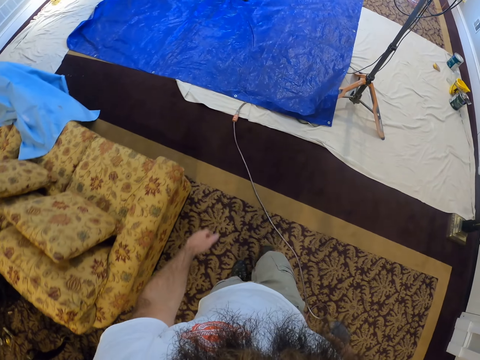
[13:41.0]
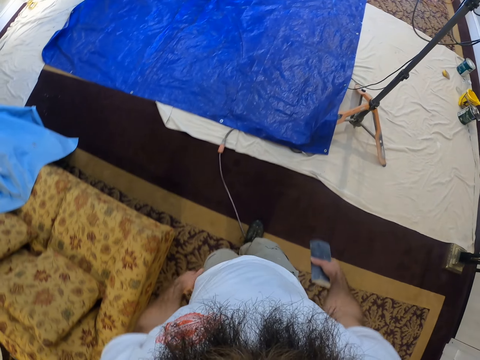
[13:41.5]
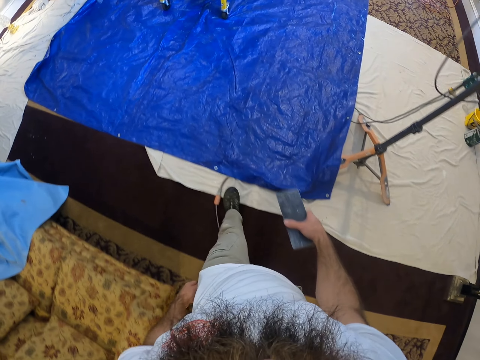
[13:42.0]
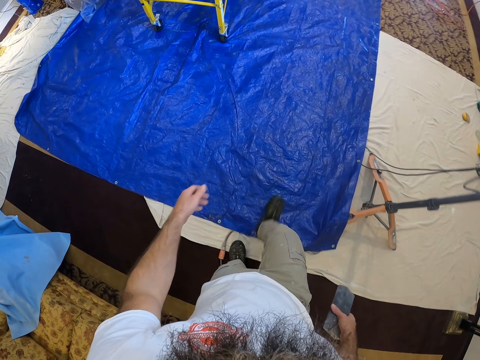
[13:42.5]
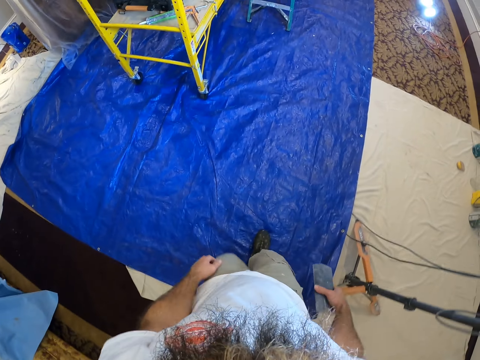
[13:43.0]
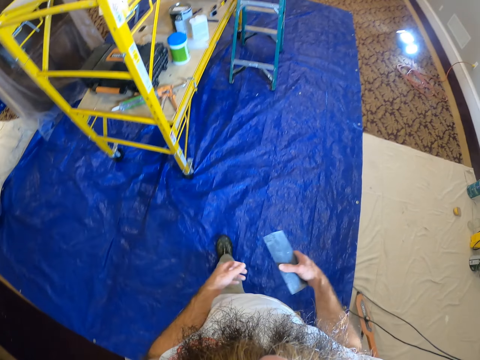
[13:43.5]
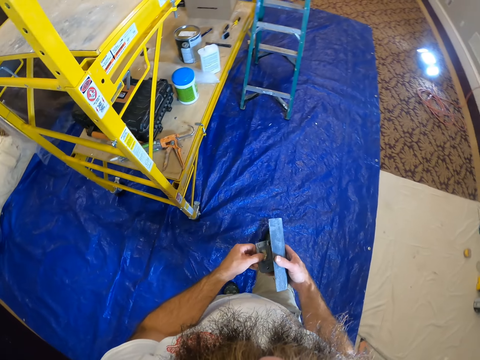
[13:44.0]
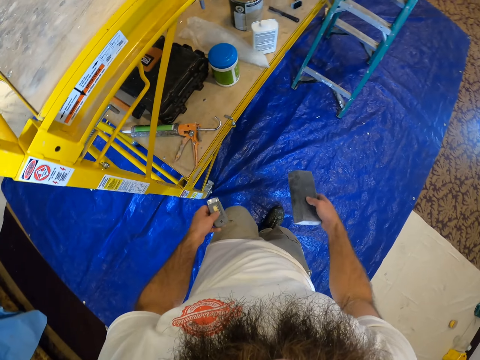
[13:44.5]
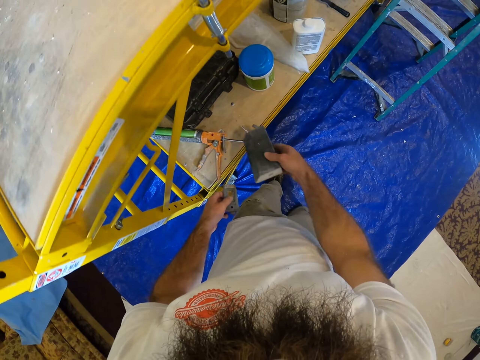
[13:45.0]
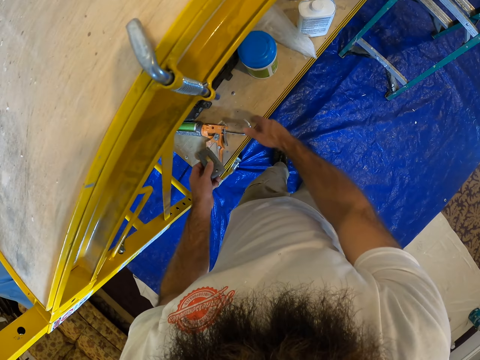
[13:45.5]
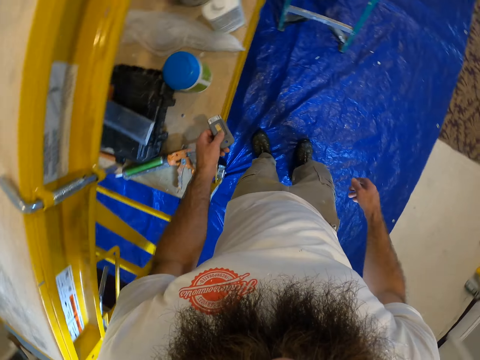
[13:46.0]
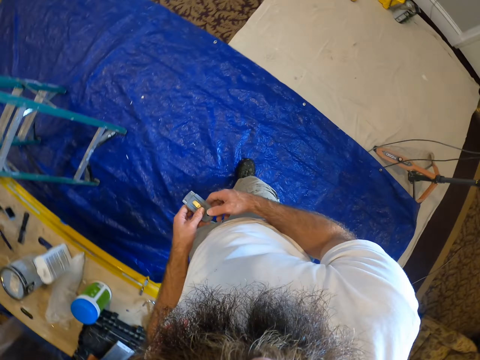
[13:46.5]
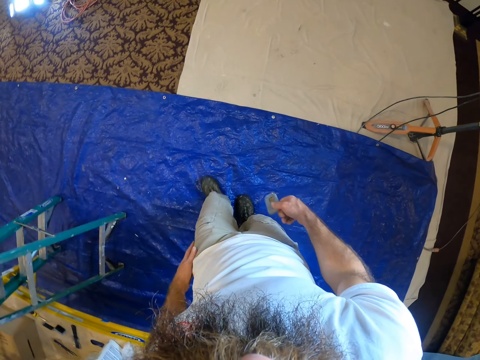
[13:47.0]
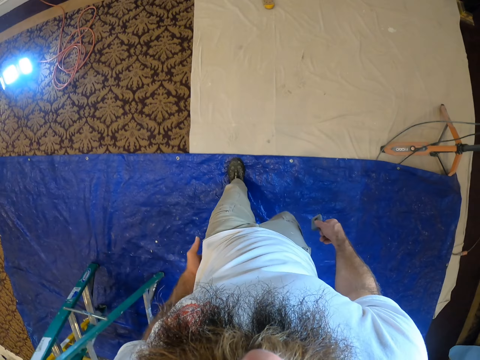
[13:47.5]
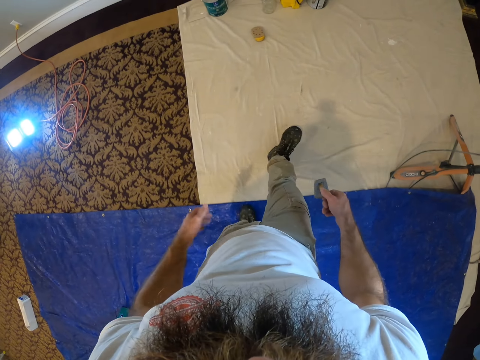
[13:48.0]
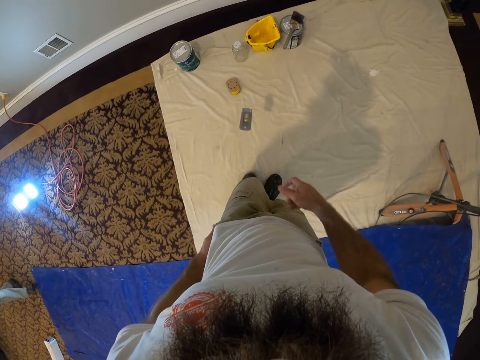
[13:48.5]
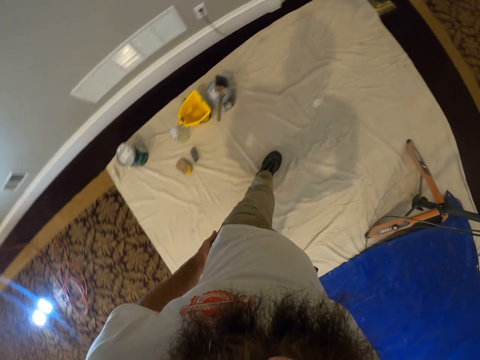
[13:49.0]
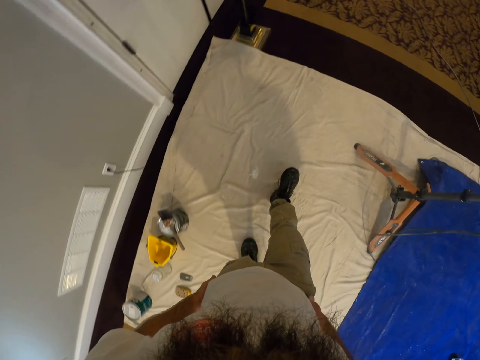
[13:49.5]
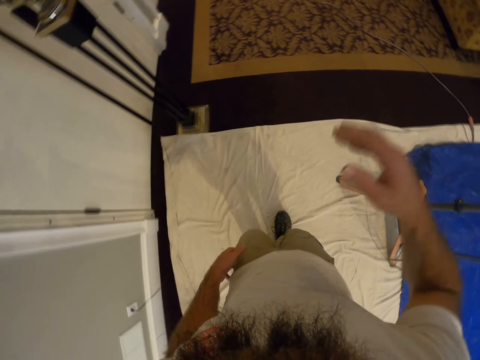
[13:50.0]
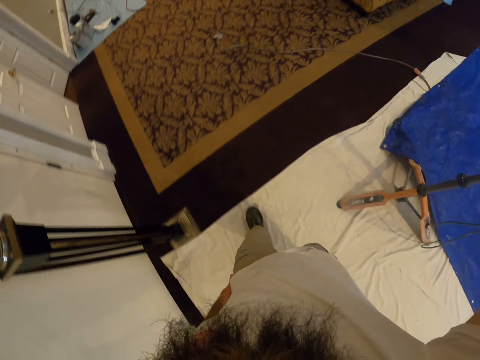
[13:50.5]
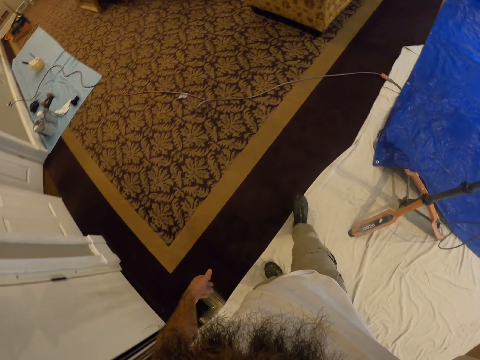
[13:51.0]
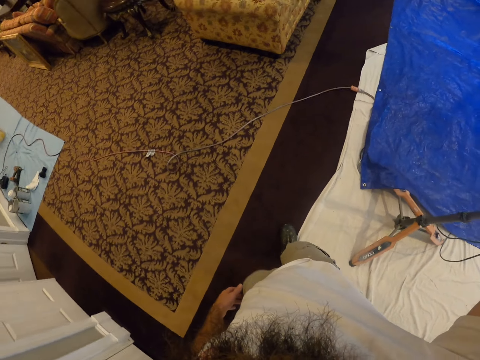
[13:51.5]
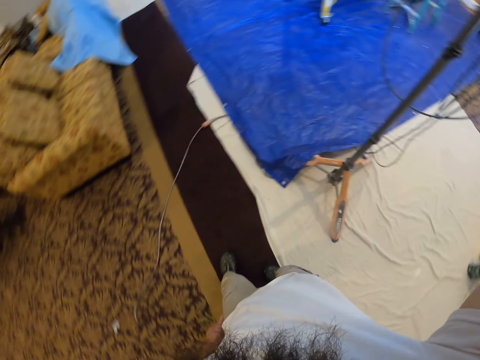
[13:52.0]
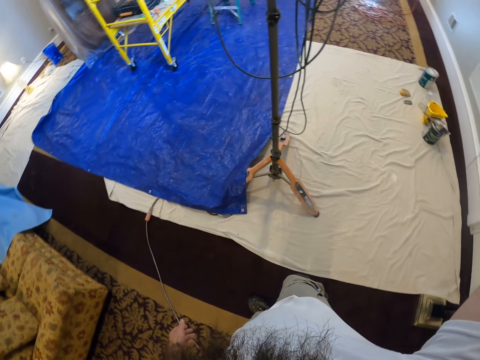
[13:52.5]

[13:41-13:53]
The camera wearer drops the scrubber on the shelf. He drops the metal under the ladder with his right hand. He transfers the scrubber to the right hand. He drops the second scrubber on the floor. He raises his hand.
